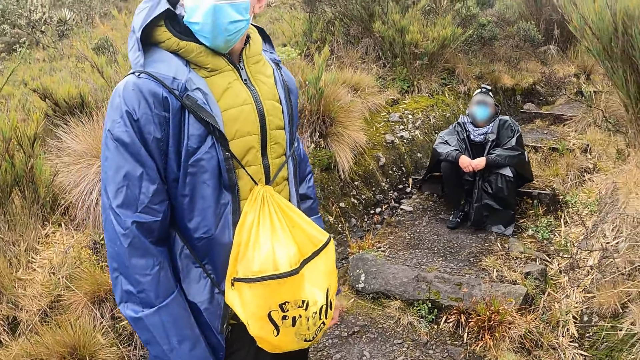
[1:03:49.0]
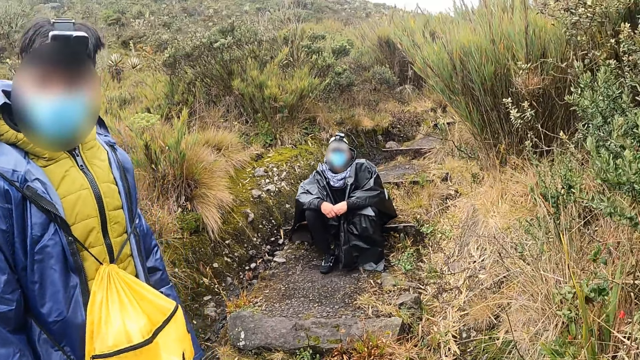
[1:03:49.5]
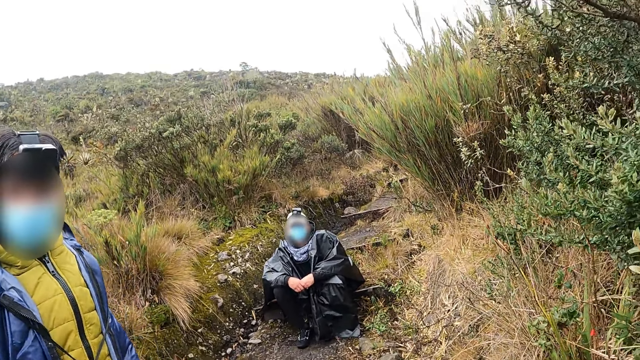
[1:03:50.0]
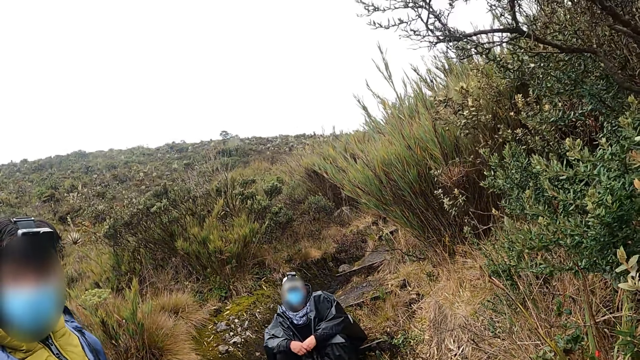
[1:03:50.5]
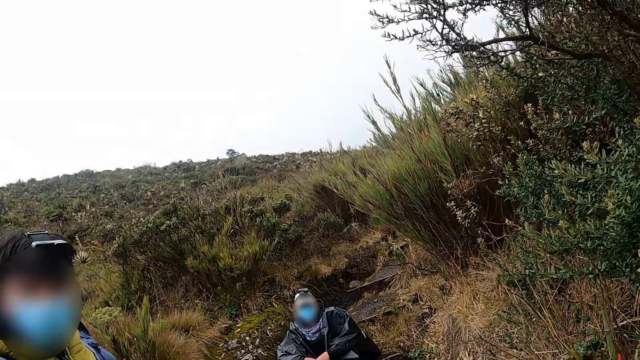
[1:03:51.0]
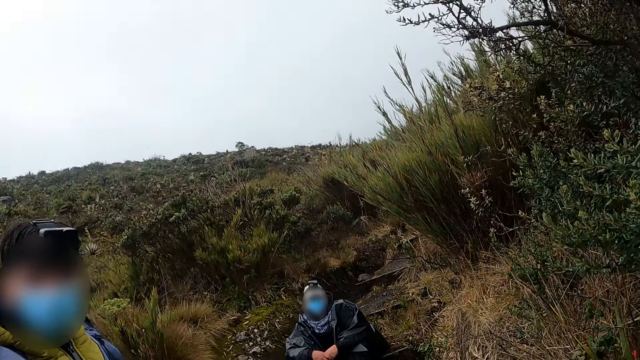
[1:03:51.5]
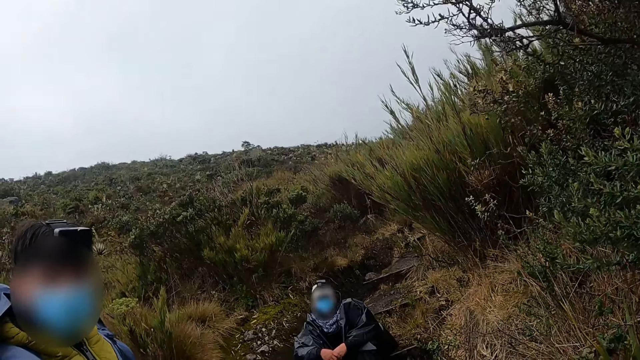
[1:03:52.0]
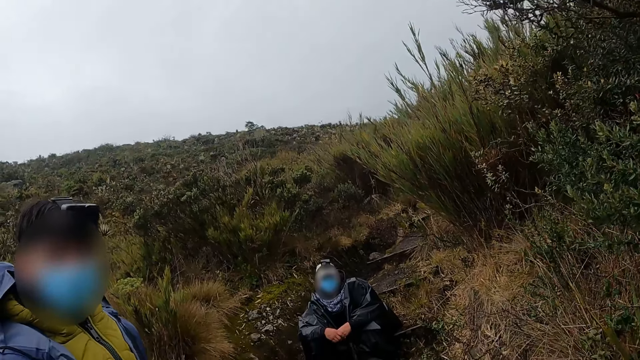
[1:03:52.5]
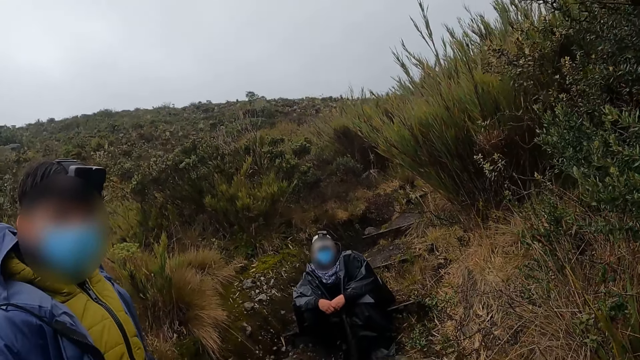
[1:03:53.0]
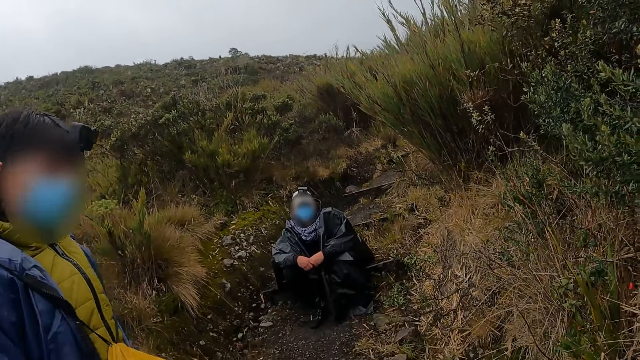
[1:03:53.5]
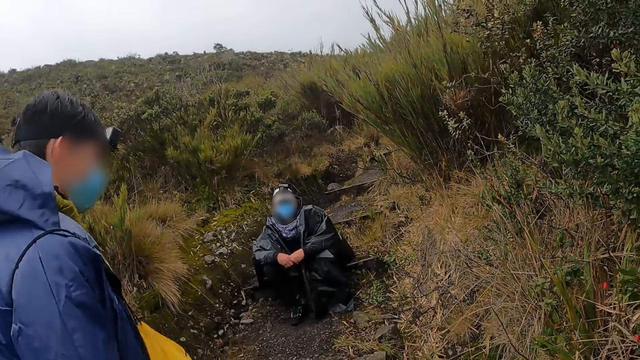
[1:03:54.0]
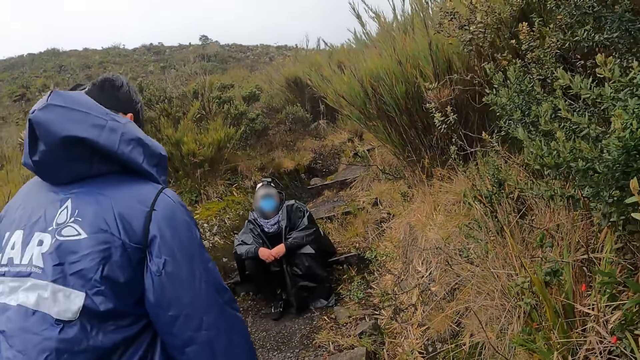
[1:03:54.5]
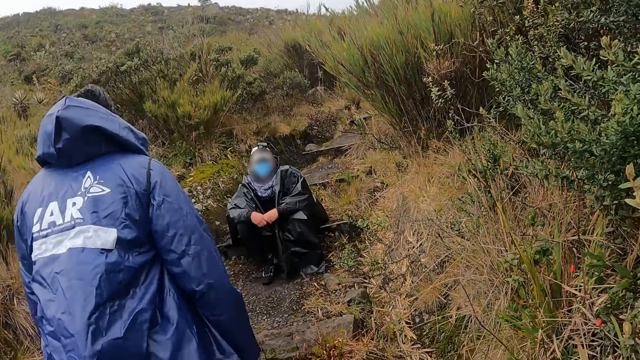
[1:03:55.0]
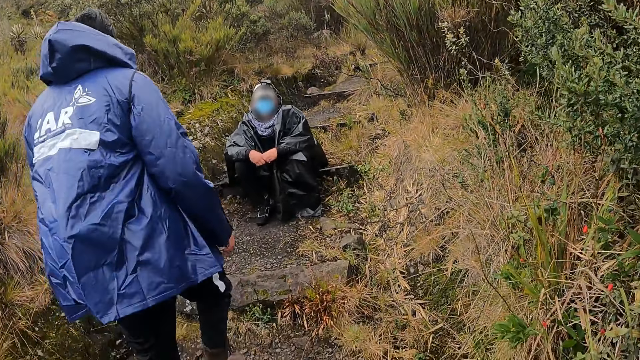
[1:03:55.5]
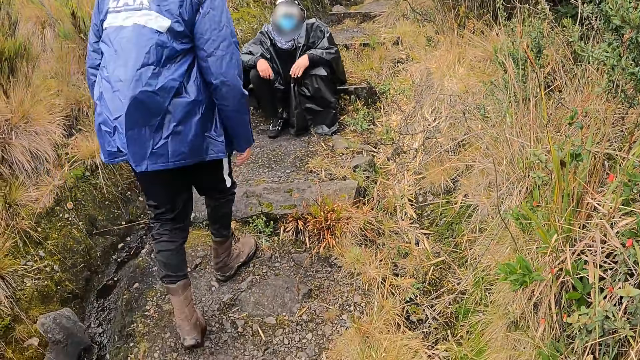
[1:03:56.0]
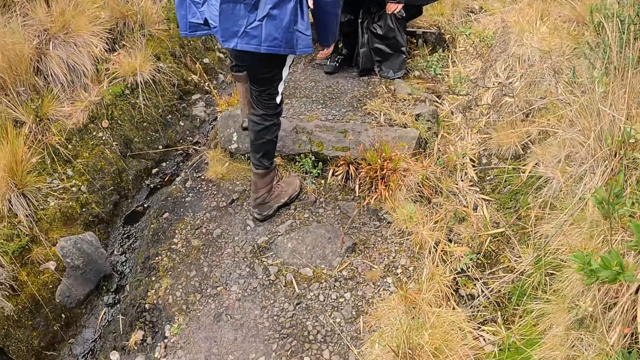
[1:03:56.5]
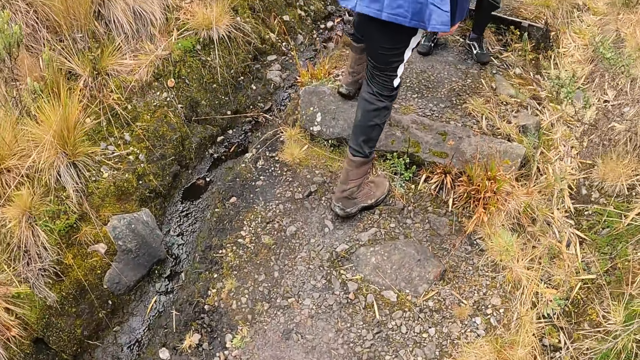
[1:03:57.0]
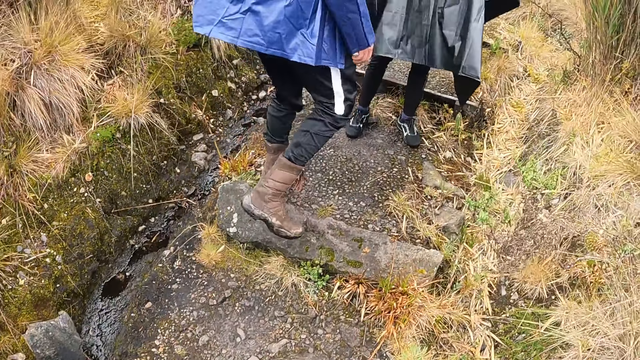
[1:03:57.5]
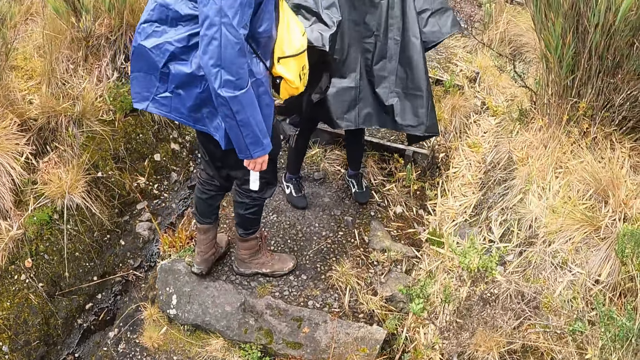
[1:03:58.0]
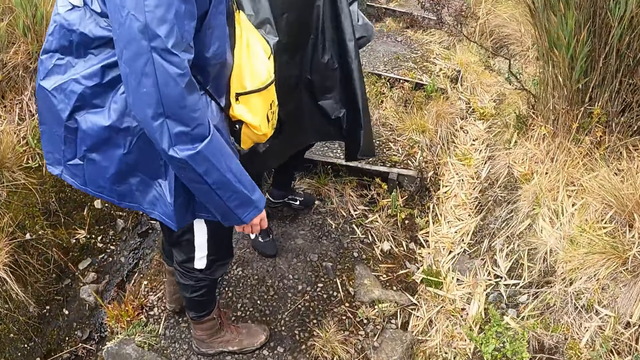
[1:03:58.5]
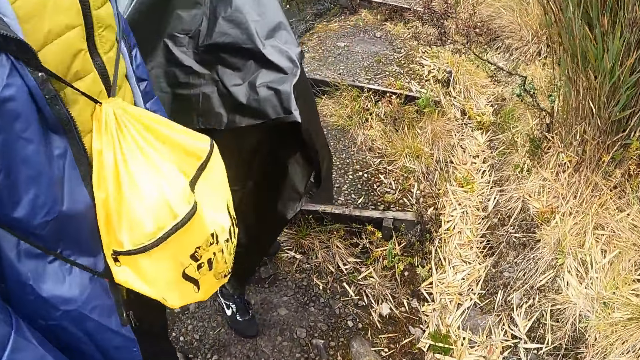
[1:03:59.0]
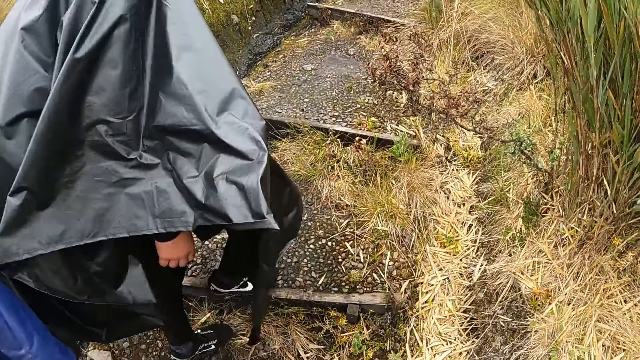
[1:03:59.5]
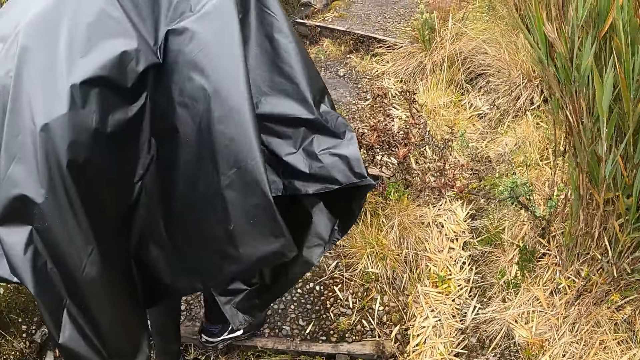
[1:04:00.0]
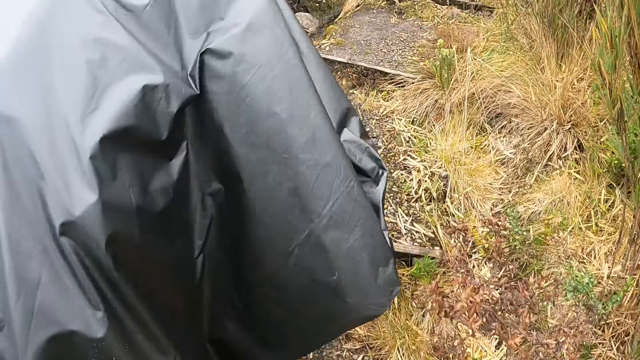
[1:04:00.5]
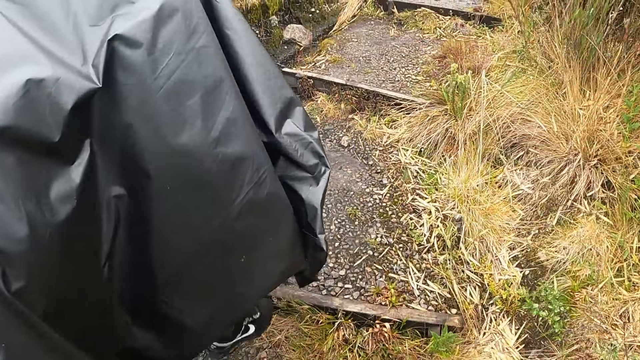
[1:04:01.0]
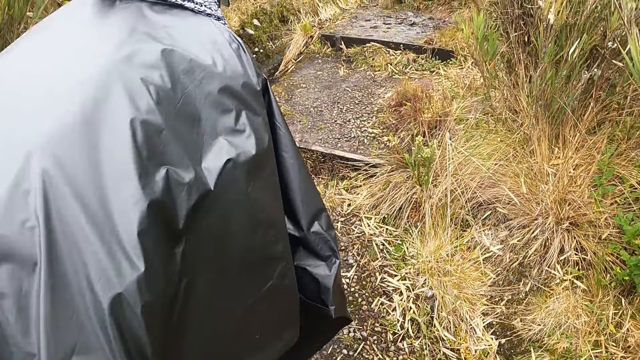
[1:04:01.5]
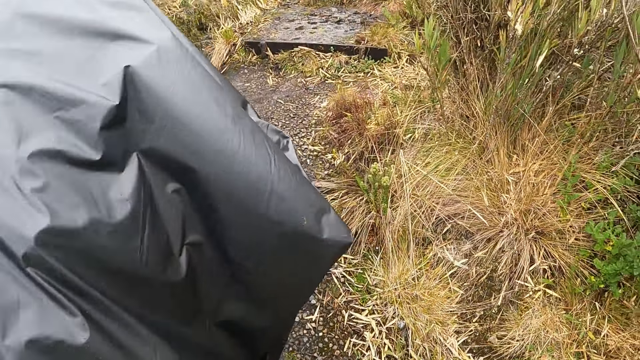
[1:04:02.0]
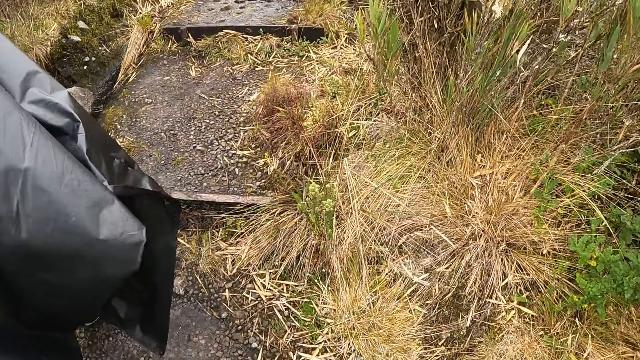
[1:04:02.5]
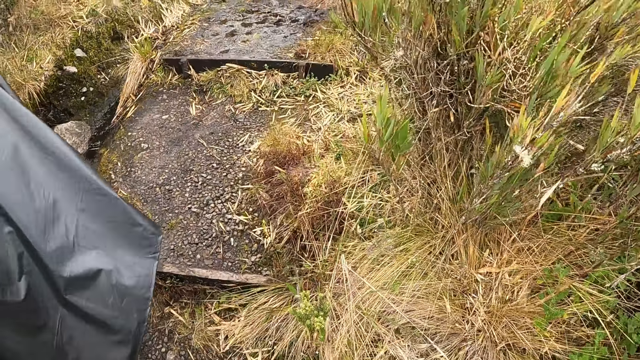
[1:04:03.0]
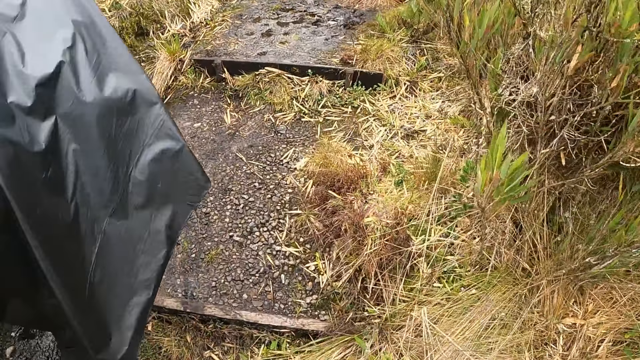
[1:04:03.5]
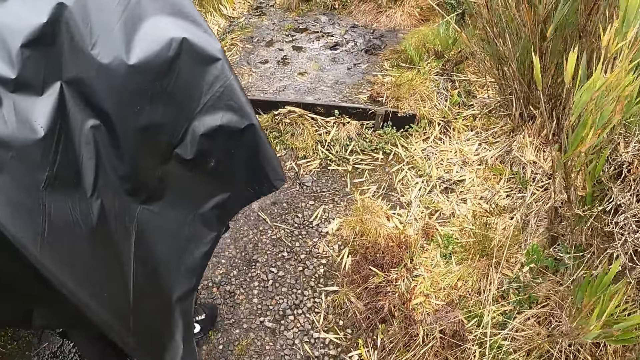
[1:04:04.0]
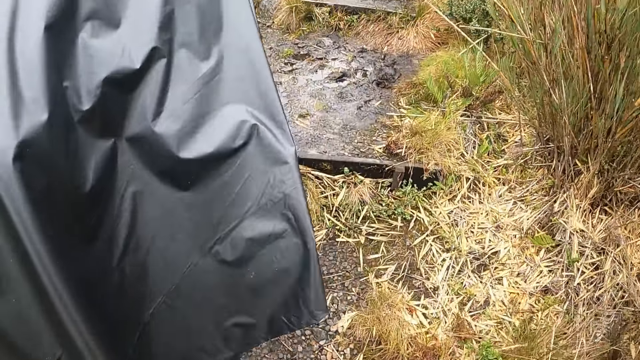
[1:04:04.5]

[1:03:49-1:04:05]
A person looks at the camera wearer. A man stands up from the hiking trail stair. The camera wearer walks on the hiking trail stair in the forest. Another man and the man walk on the hiking trail stair.

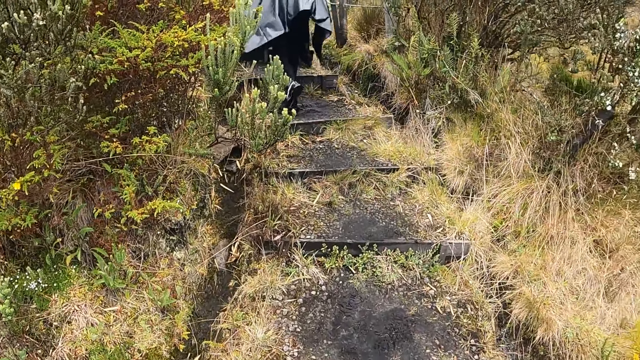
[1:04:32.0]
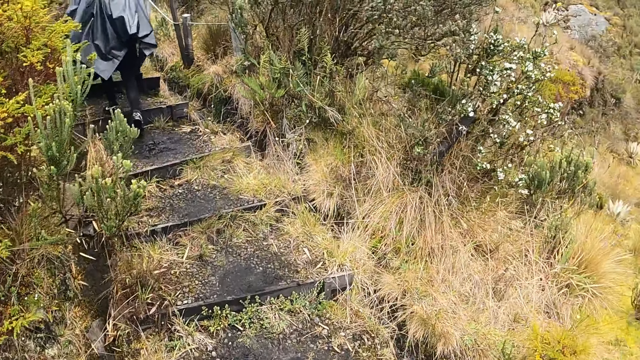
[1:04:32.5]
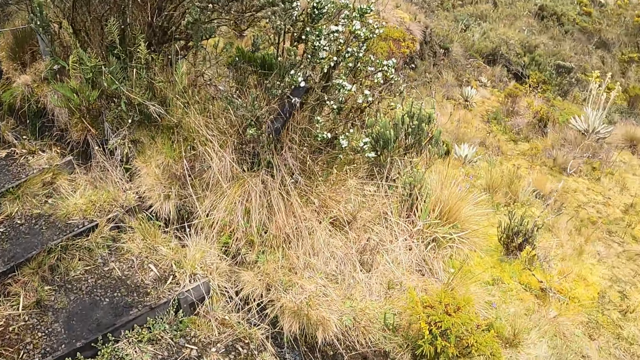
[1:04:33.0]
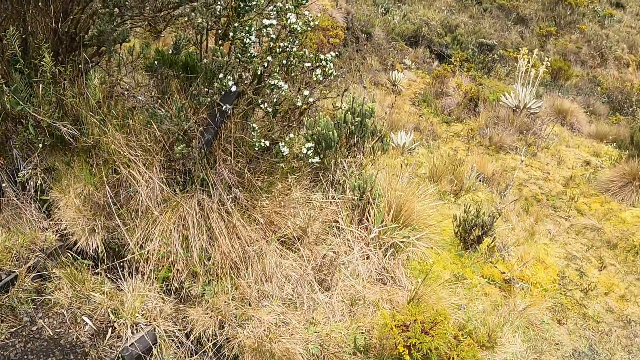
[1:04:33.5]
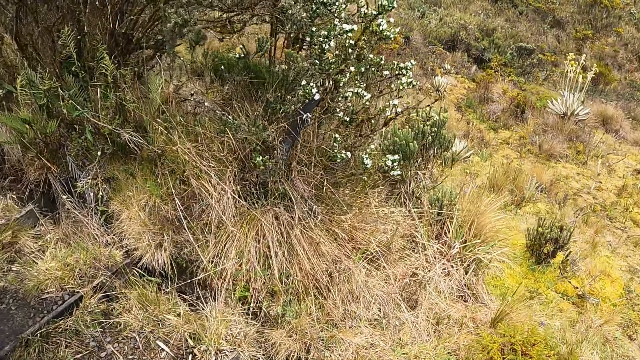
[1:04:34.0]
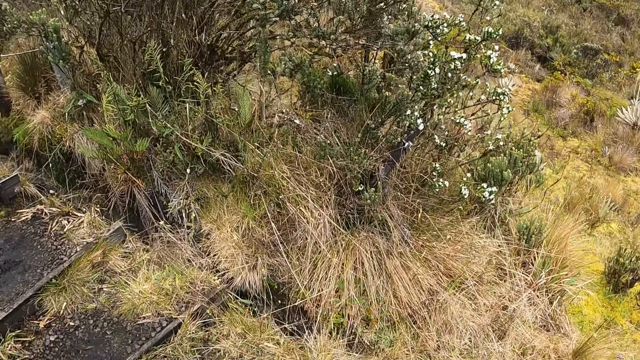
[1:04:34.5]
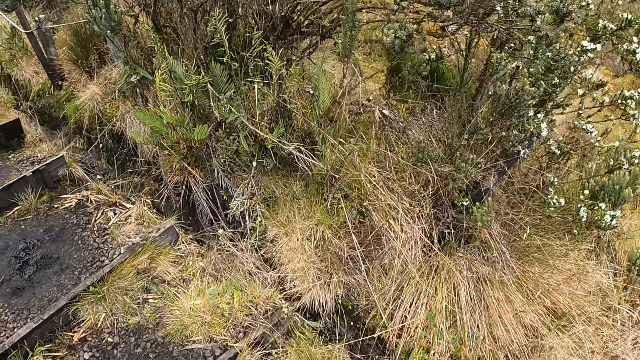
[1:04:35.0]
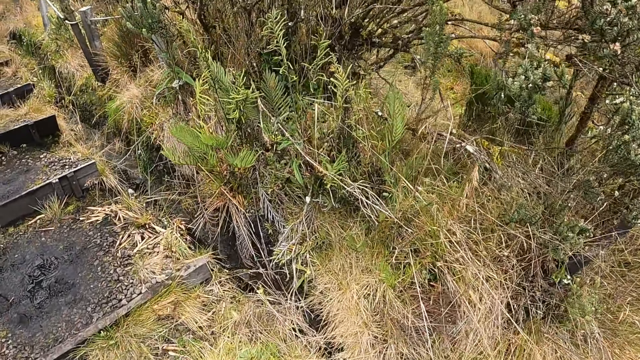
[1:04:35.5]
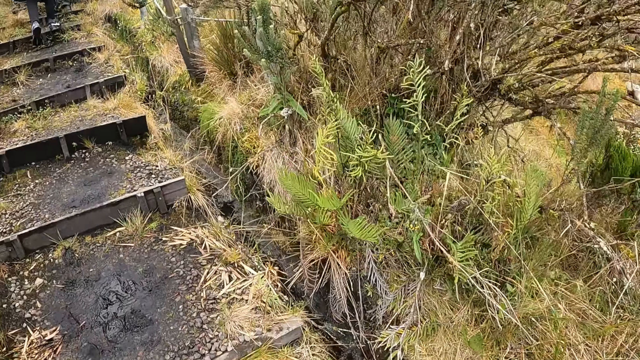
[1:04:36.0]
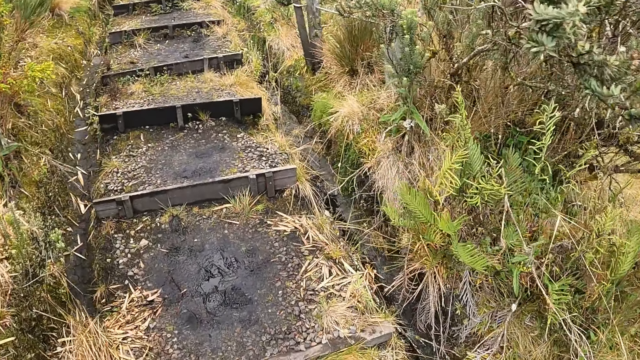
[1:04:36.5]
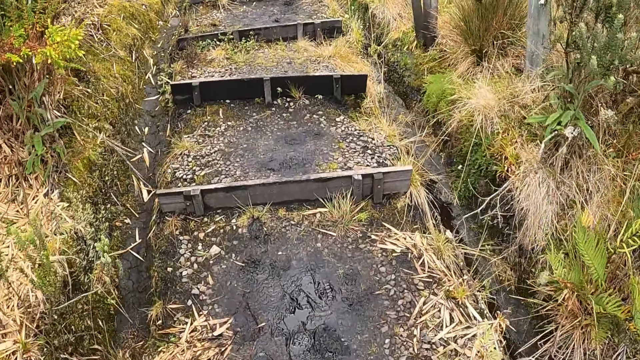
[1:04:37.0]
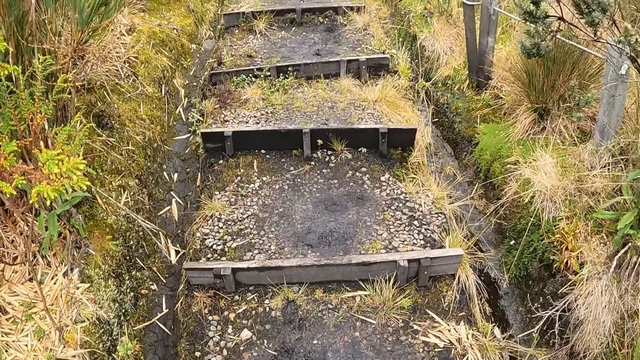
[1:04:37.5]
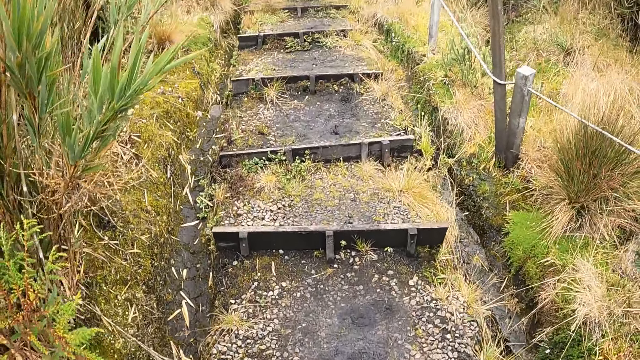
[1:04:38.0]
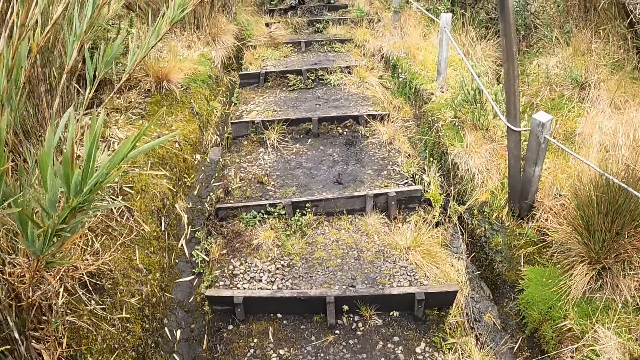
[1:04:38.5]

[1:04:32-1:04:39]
The camera wearer looks around the bush.
